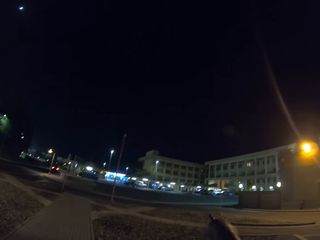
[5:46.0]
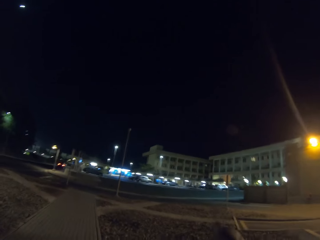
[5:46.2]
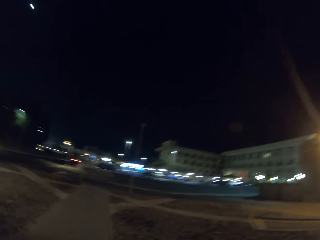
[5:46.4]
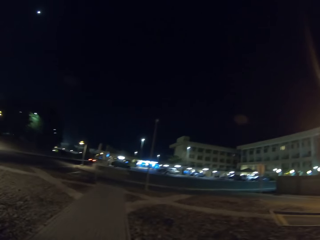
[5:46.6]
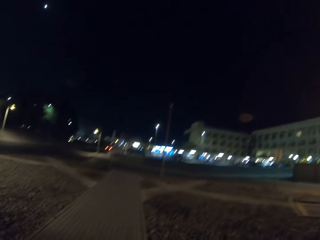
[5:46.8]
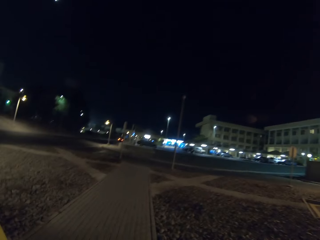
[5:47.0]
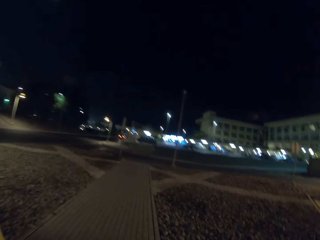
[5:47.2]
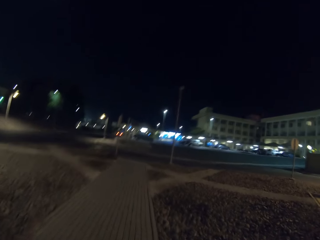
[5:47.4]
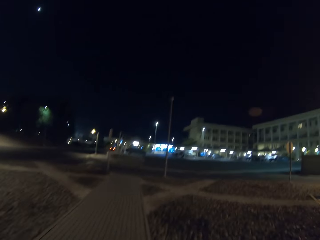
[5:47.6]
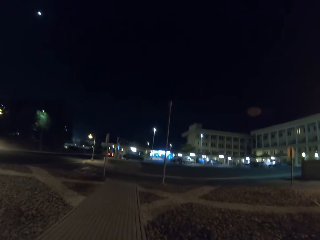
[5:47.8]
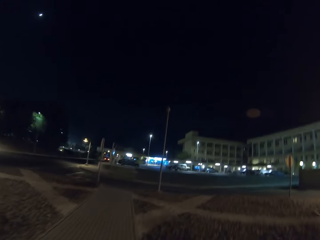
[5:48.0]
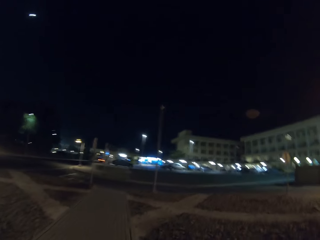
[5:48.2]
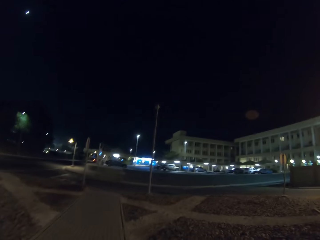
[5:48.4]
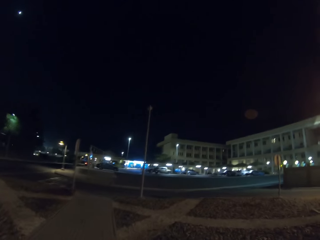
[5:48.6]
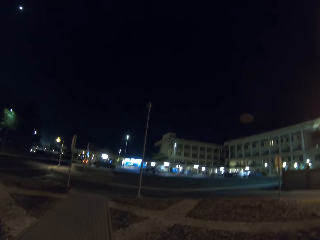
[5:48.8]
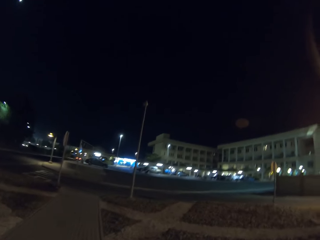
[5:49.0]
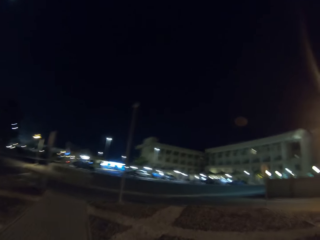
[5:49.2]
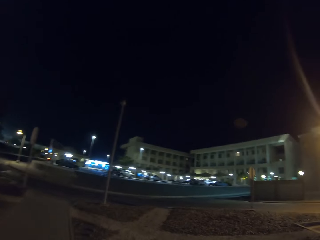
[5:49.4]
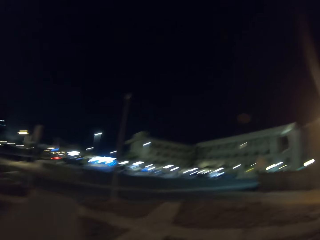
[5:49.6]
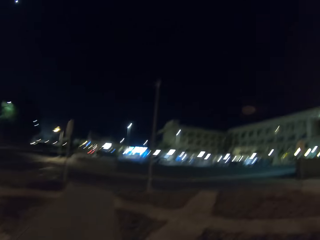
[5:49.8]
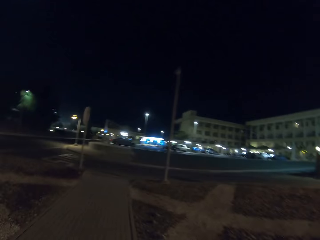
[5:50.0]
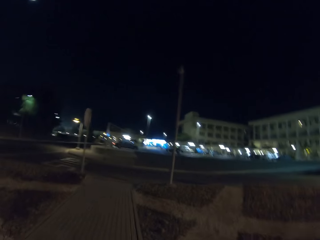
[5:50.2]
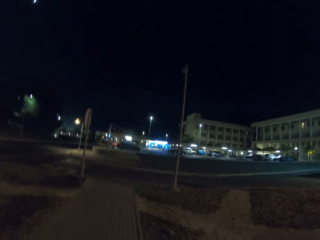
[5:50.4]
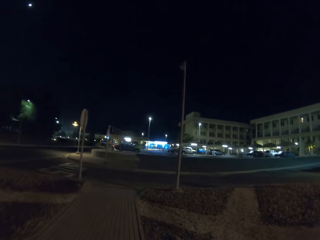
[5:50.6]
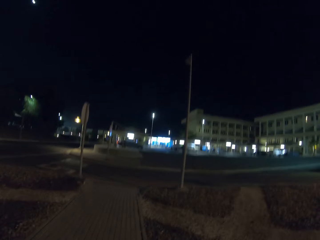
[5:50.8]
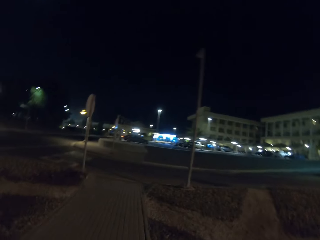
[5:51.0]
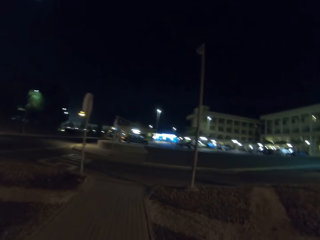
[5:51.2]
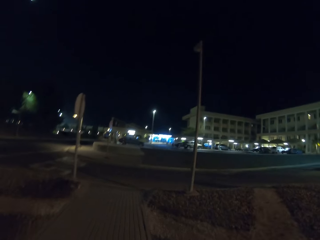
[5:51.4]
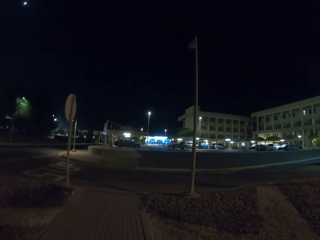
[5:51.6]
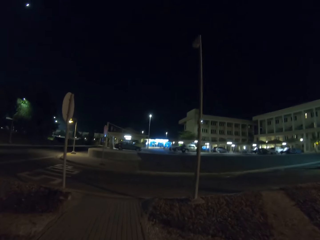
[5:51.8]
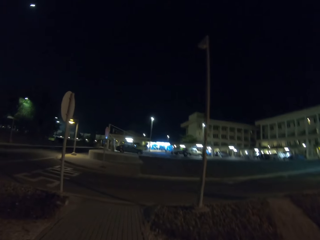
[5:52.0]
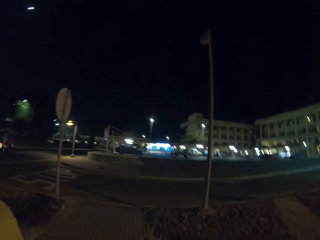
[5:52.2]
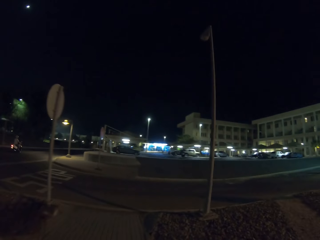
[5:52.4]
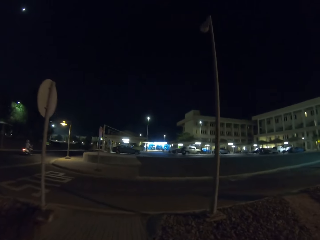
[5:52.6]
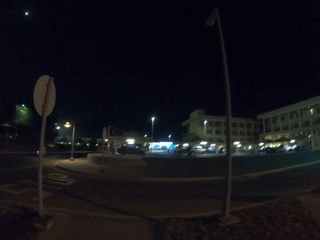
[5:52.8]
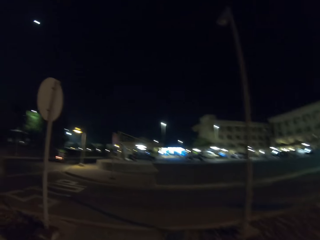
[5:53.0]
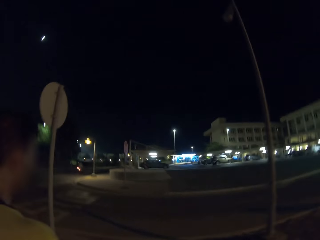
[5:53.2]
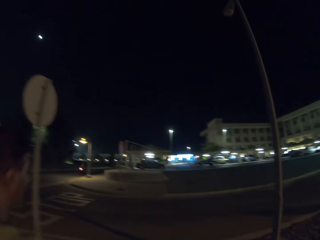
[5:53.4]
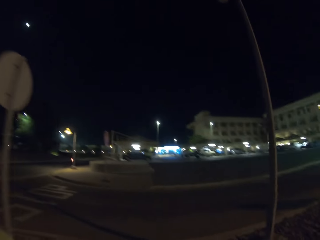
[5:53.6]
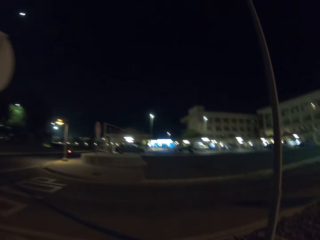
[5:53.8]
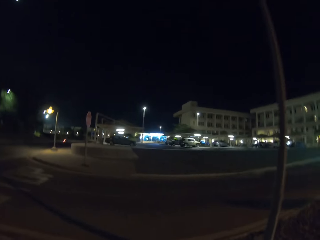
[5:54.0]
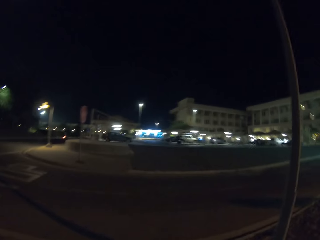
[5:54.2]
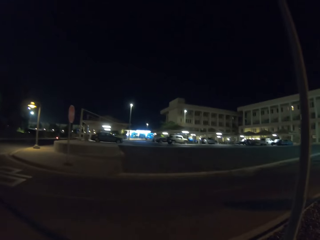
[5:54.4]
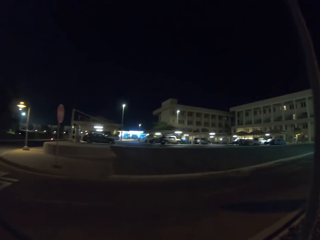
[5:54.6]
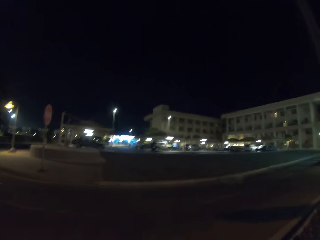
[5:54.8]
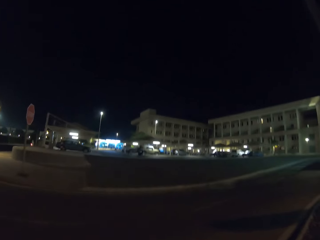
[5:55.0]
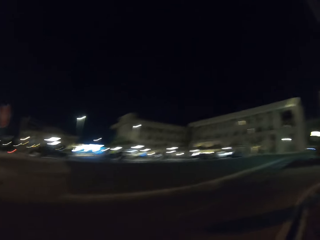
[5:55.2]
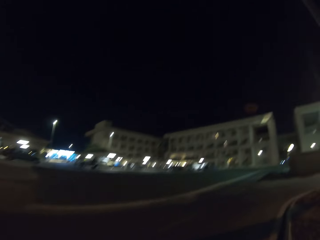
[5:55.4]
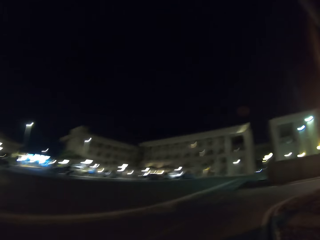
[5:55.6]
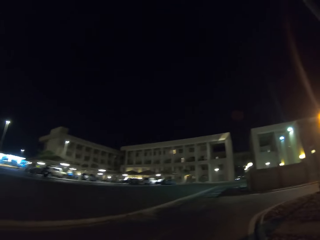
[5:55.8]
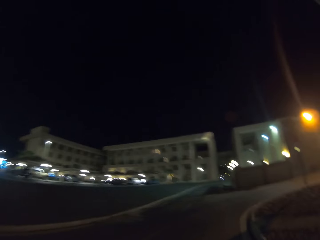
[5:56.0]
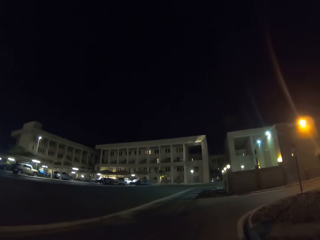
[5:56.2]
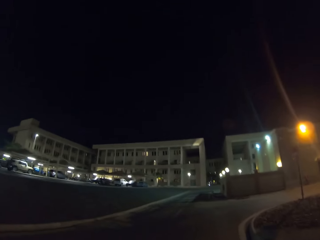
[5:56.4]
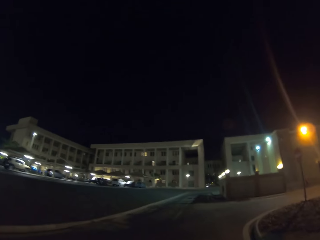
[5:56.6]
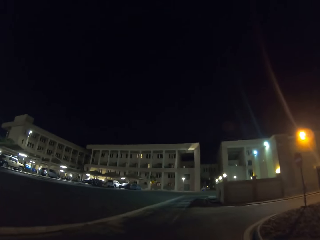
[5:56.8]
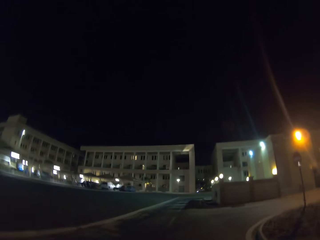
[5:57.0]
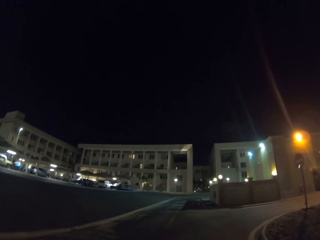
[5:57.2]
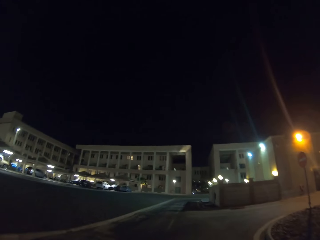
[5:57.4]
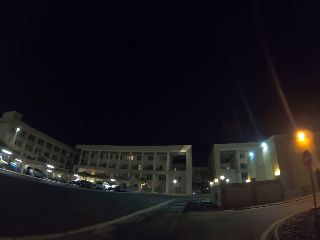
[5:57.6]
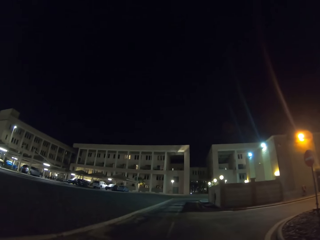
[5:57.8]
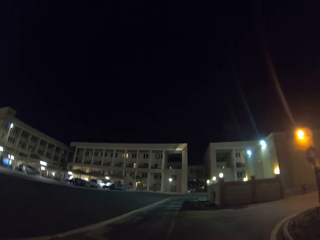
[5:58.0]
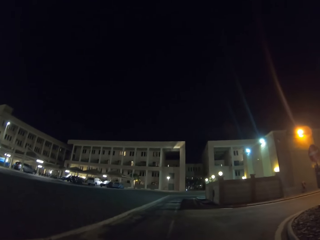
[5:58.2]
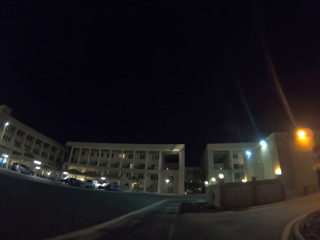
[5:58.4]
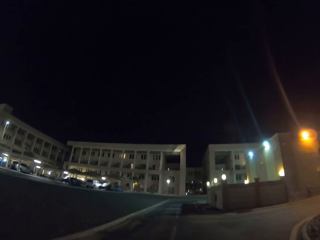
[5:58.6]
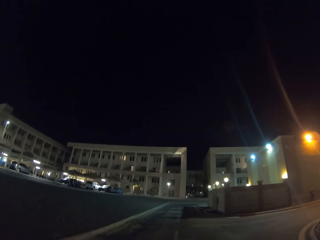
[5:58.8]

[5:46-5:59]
A person walks near the camera wearer. The camera wearer walks in the sidewalk.
